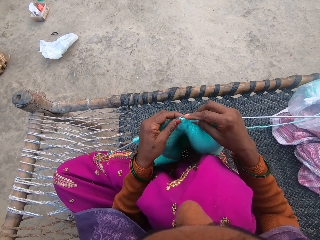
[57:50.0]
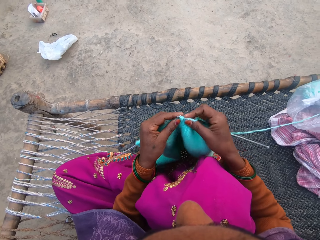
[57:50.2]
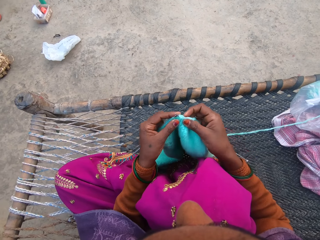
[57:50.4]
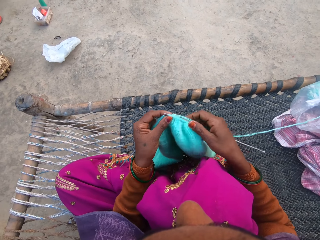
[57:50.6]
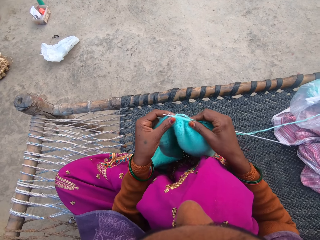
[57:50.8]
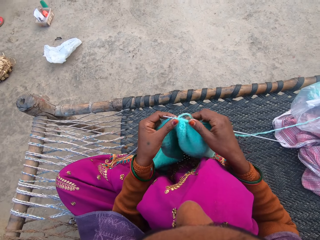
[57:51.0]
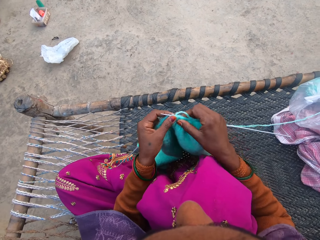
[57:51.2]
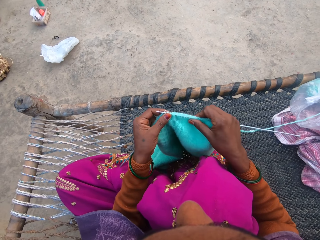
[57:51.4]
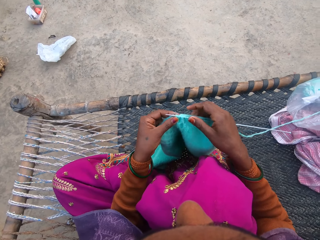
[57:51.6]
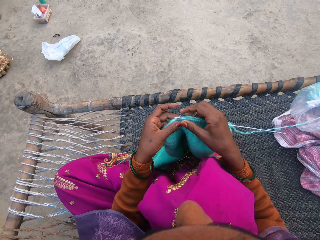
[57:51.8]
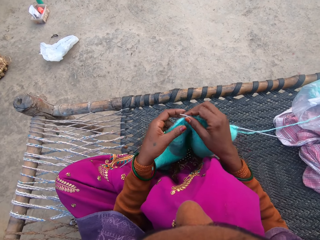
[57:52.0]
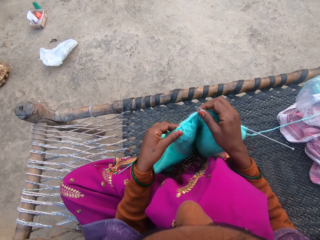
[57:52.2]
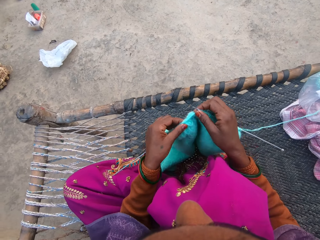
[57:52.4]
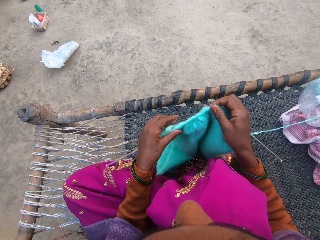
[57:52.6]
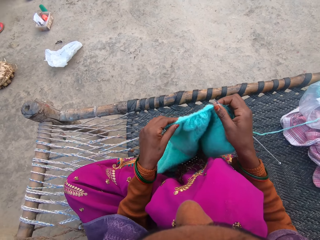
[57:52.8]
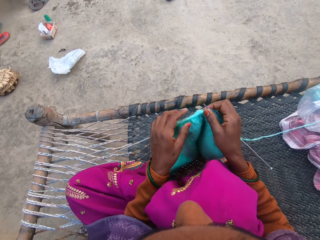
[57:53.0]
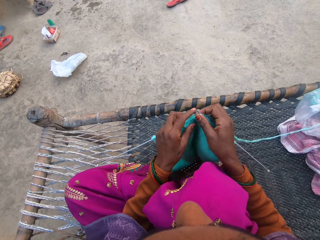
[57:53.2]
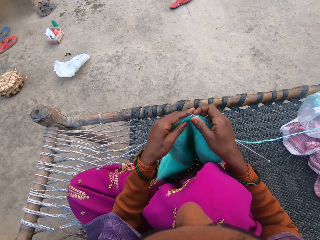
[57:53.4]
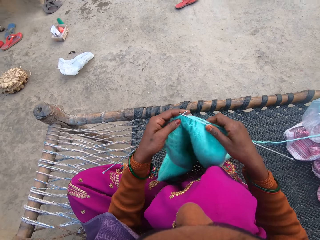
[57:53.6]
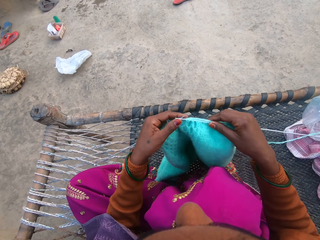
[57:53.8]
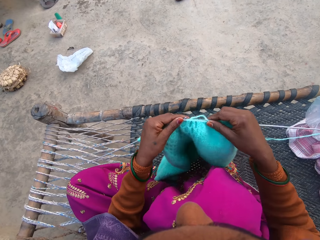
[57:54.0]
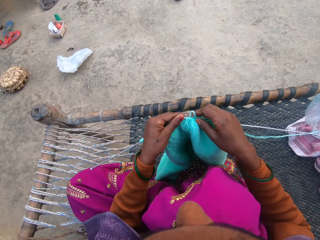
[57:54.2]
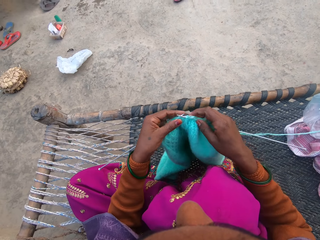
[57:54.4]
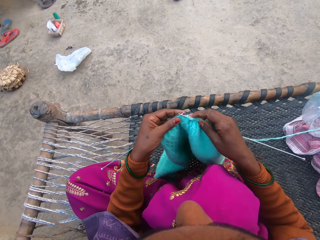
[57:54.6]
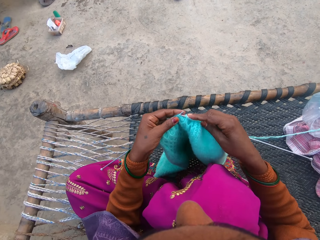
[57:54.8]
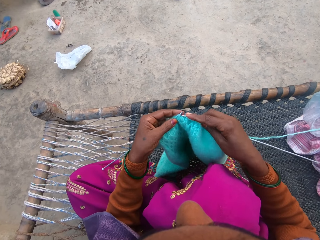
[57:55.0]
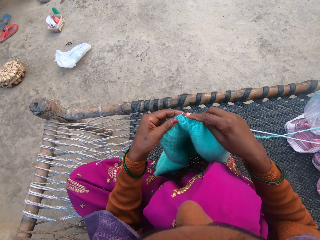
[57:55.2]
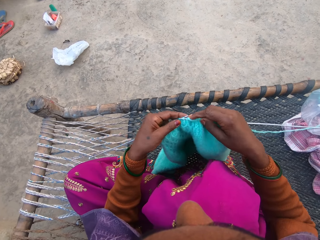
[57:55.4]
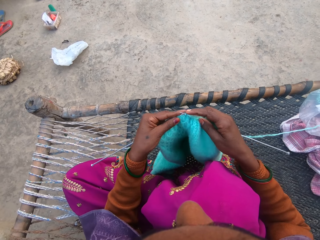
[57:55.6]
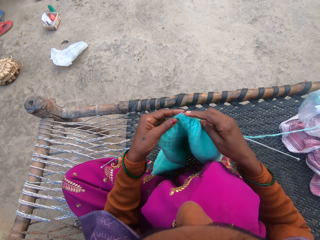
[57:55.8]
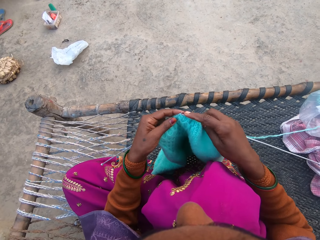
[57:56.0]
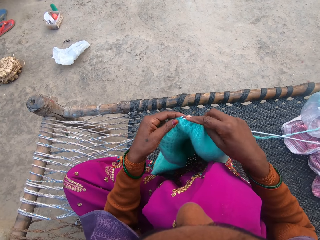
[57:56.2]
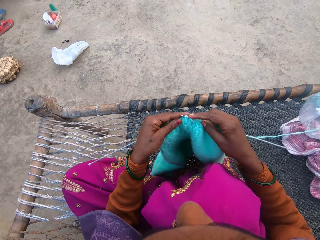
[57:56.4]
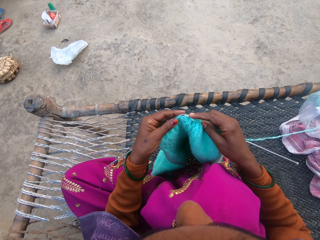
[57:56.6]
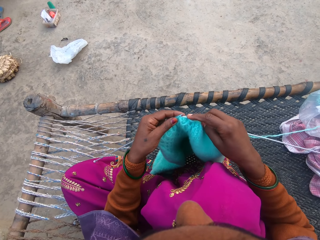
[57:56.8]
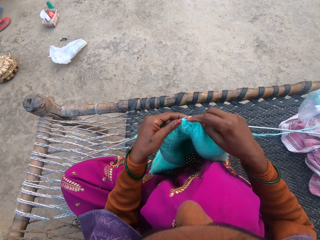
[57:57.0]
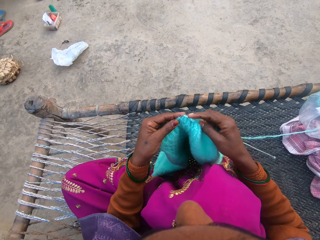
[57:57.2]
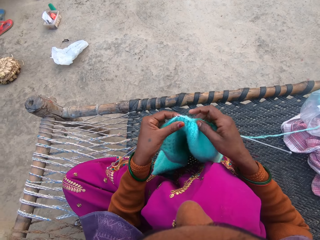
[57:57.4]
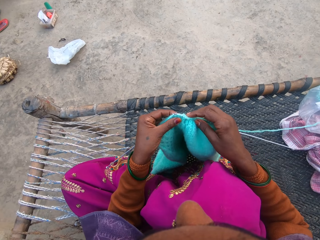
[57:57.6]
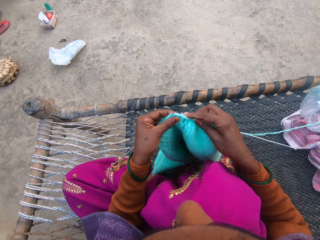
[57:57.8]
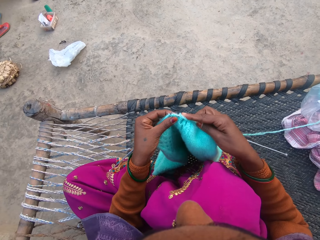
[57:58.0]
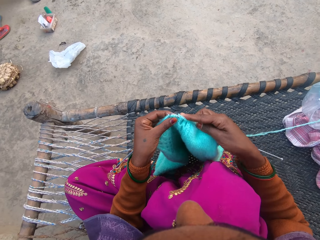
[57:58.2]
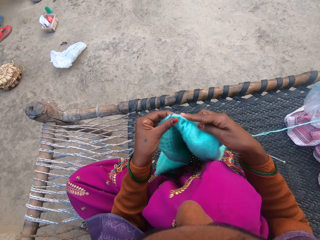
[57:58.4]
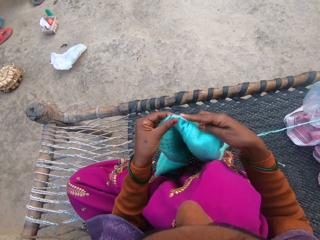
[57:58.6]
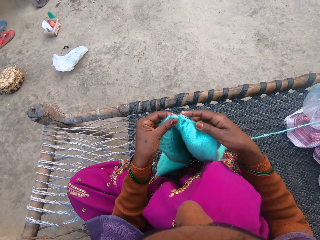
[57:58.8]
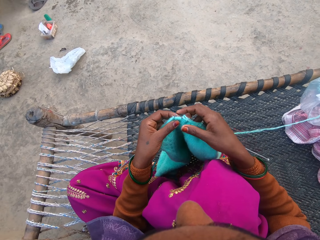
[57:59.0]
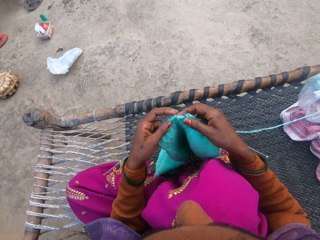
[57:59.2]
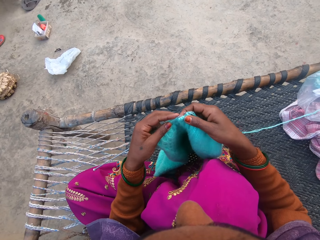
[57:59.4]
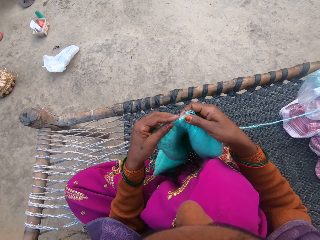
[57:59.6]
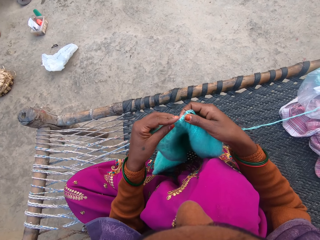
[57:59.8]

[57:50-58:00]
The camera wearer adjusts the sweater on the needle with a hand. They knit the sweater with the pair of needles and the yarn.

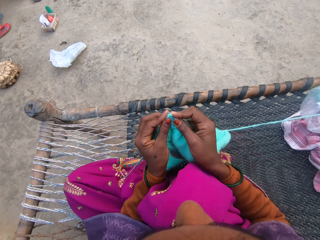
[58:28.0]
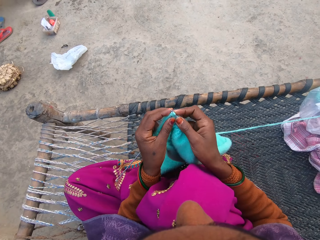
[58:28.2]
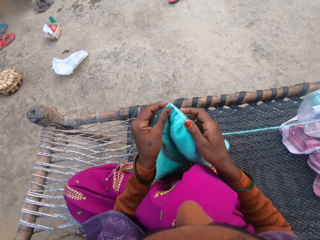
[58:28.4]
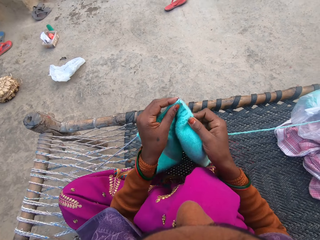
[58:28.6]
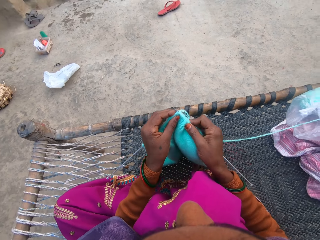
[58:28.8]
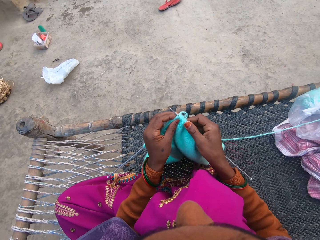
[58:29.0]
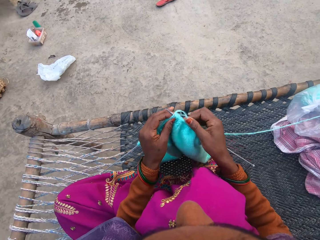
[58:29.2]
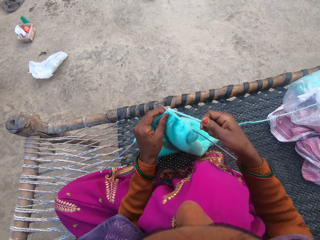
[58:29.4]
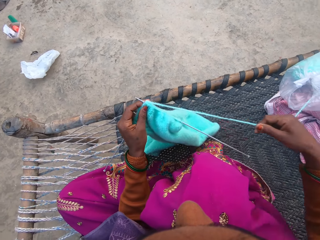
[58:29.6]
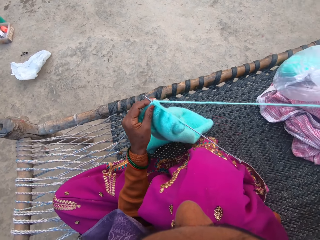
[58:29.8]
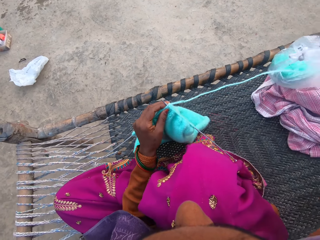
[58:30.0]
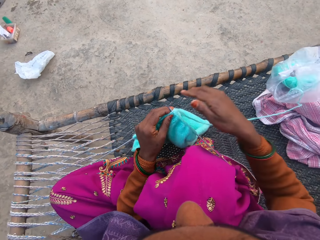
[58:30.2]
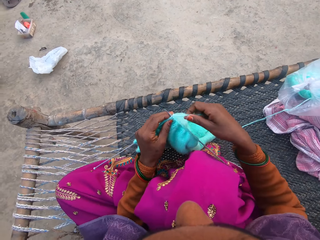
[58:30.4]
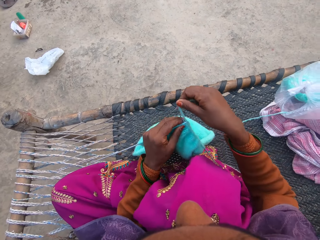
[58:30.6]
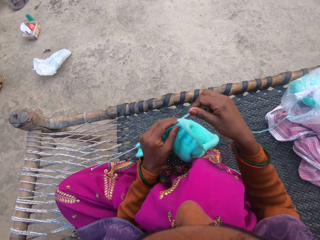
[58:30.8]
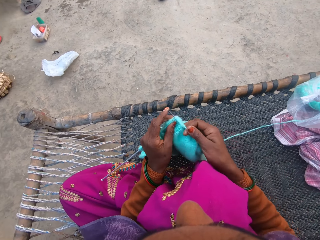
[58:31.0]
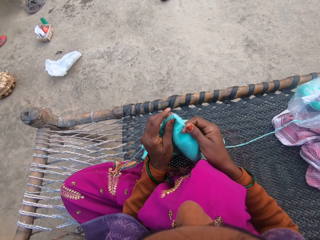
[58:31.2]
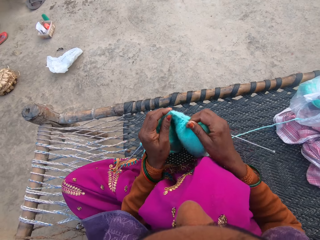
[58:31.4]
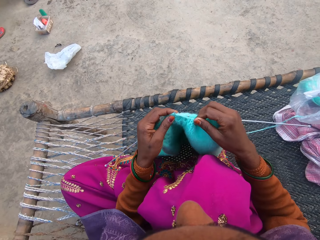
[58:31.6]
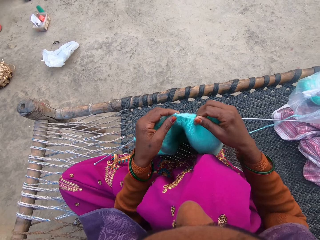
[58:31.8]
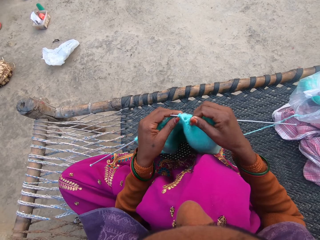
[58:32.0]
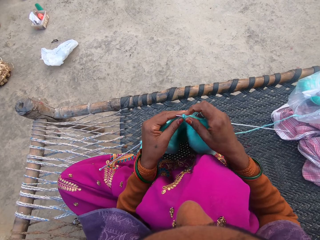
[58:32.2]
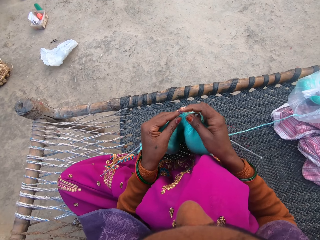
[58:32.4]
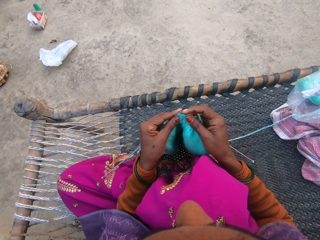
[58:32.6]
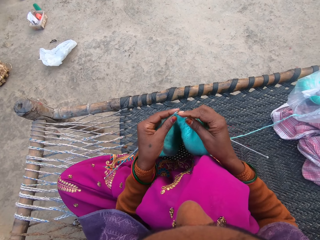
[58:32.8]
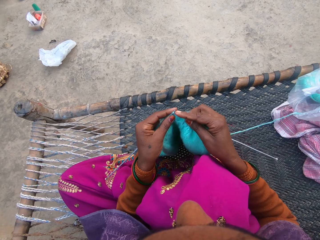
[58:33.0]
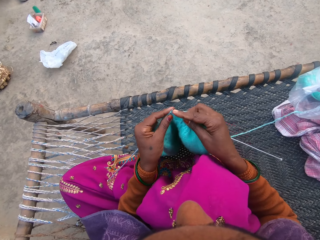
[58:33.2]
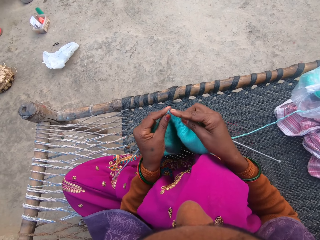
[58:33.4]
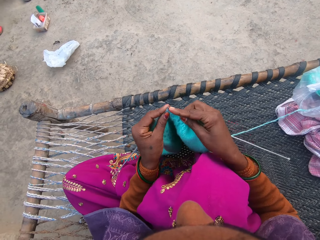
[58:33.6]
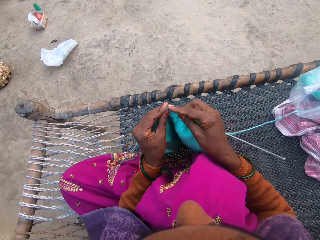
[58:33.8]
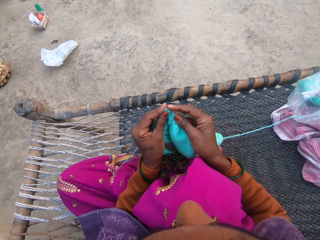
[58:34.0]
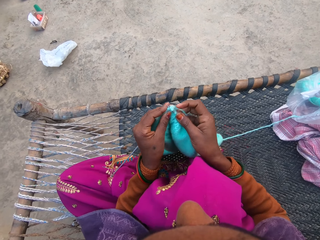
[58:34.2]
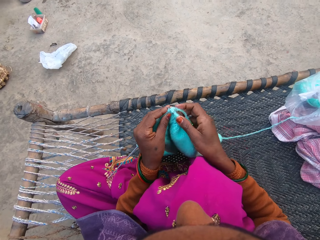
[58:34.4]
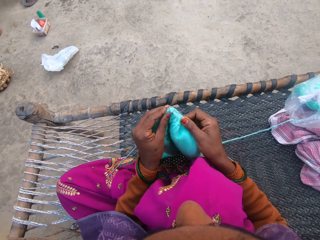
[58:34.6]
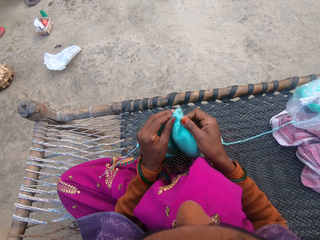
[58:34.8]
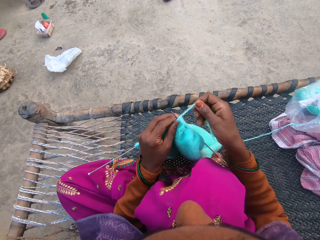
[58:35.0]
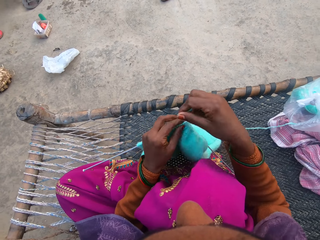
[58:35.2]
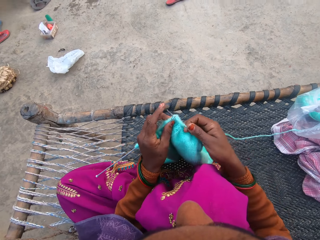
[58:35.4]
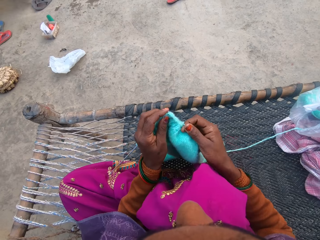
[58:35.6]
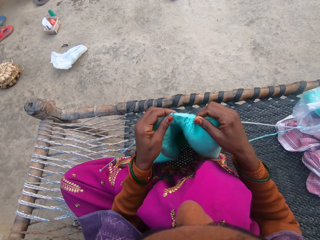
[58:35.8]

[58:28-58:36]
The camera wearer pulls more yarn from the ball of yarn. They knit the sweater with the pair of needles and the yarn.

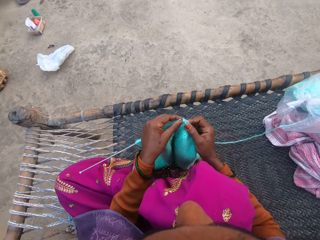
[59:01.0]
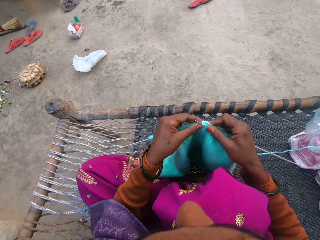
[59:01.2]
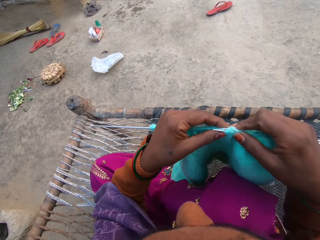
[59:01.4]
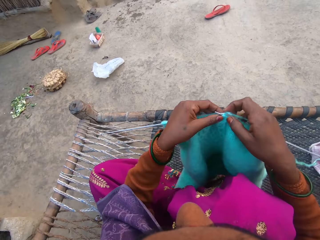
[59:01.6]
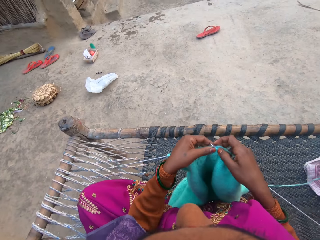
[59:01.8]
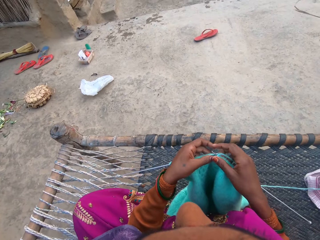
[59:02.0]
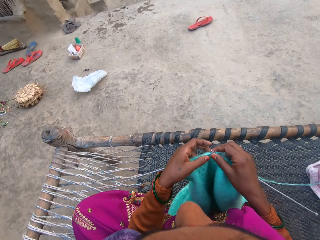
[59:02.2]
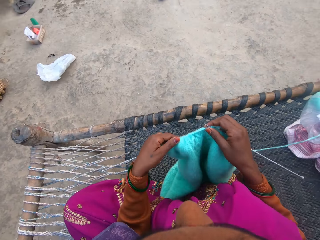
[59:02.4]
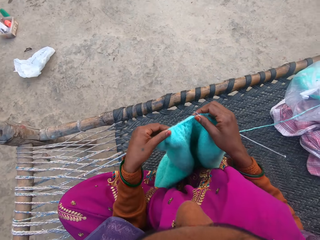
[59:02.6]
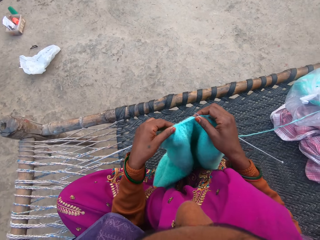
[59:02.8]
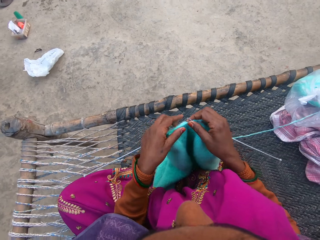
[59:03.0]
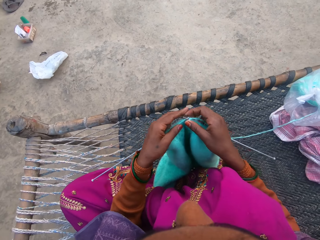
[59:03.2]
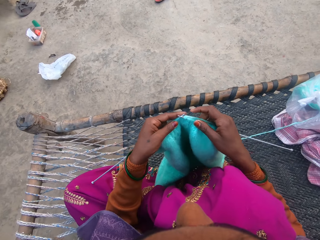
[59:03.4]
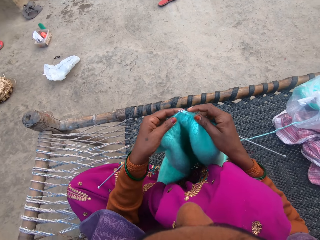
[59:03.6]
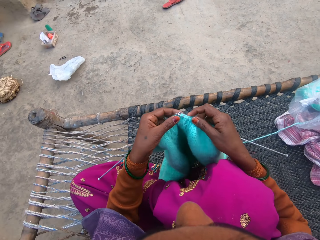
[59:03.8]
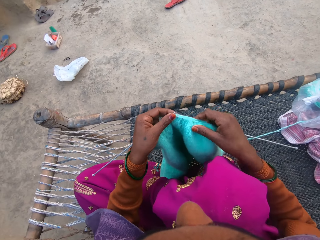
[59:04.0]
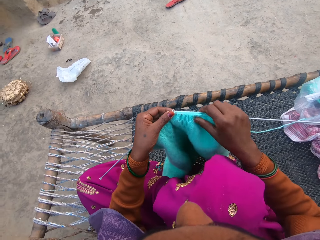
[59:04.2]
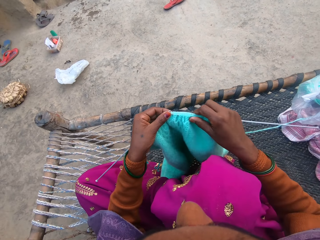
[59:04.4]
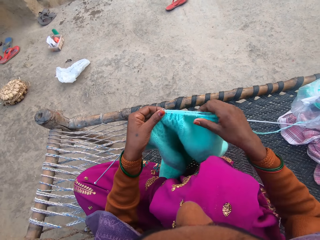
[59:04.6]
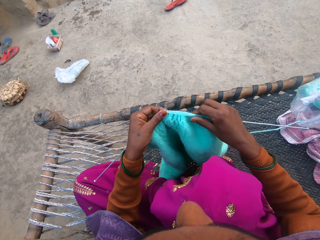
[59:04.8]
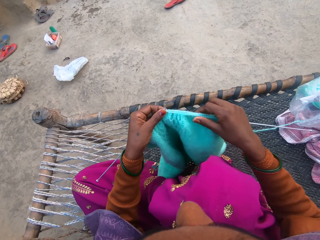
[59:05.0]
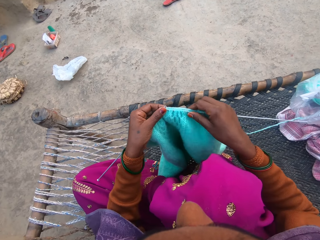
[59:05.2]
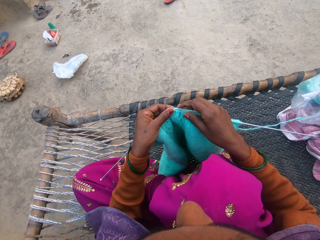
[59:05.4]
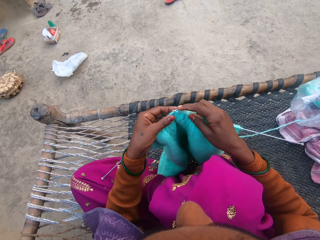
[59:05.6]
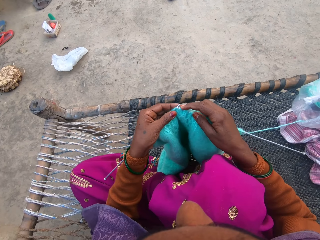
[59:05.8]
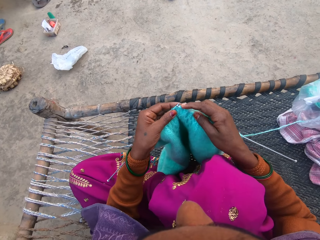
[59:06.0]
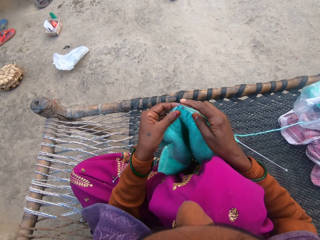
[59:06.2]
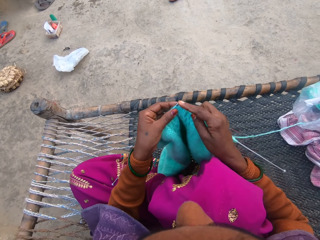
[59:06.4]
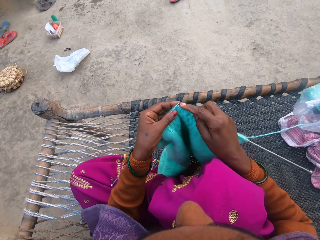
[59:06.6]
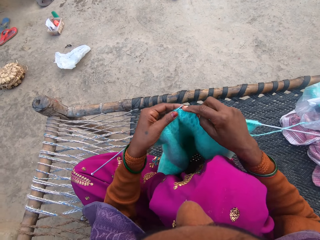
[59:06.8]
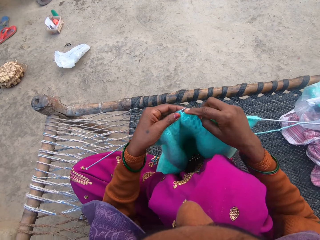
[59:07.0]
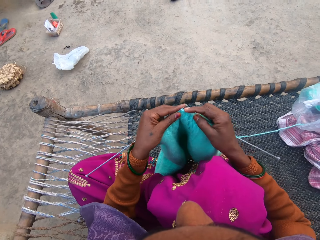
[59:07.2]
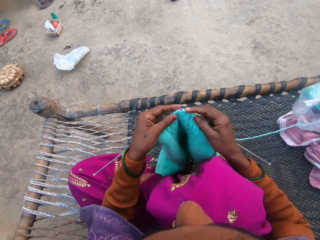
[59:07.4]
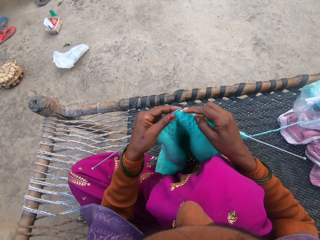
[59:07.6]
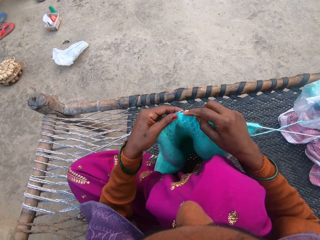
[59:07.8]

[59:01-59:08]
The camera wearer pushes the thread on the needle. They adjust the sweater on the needle. They knit the sweater with the pair of needles and the yarn.
